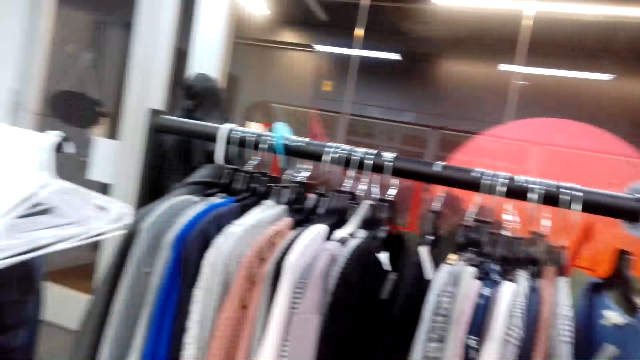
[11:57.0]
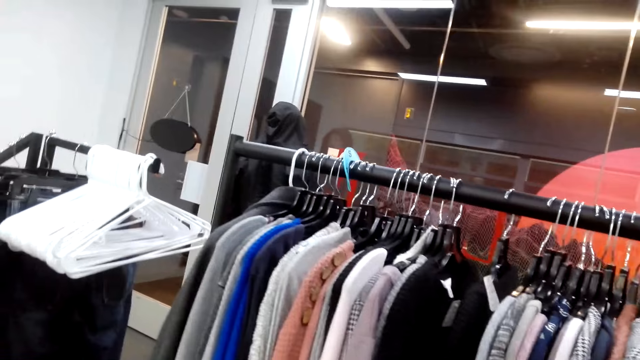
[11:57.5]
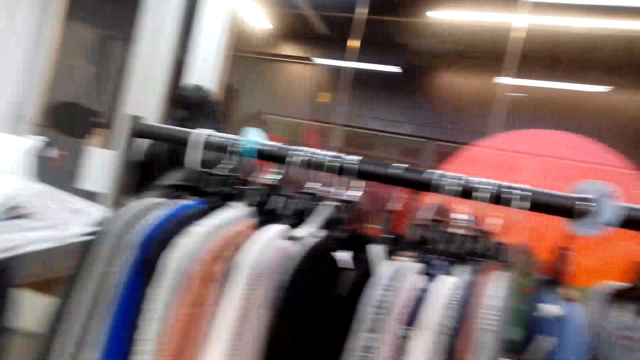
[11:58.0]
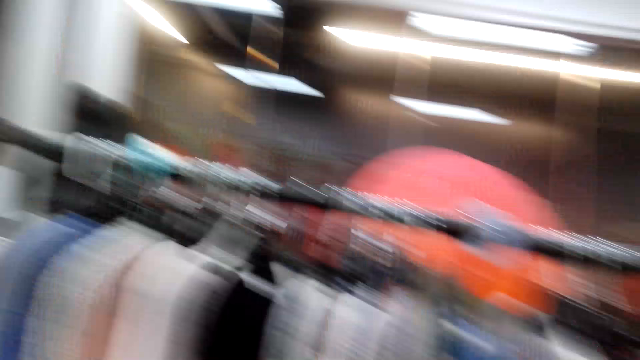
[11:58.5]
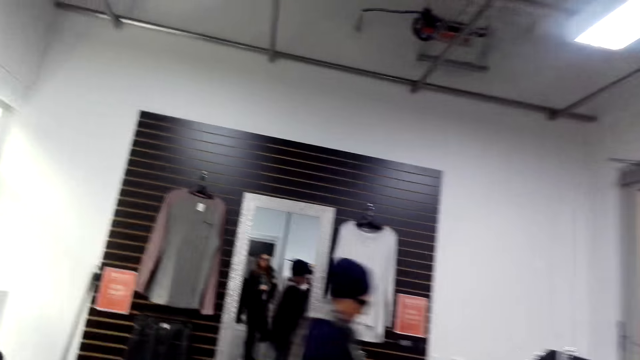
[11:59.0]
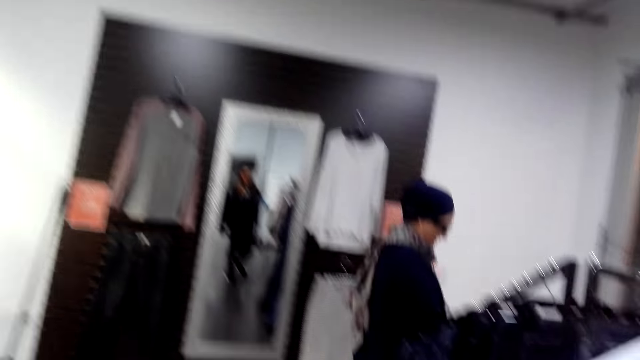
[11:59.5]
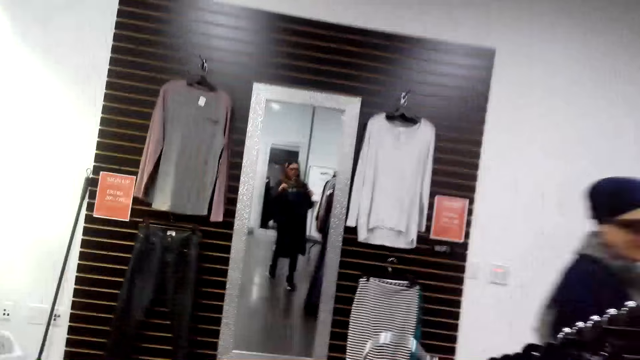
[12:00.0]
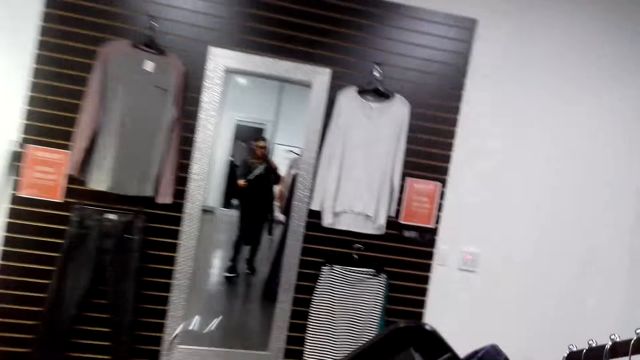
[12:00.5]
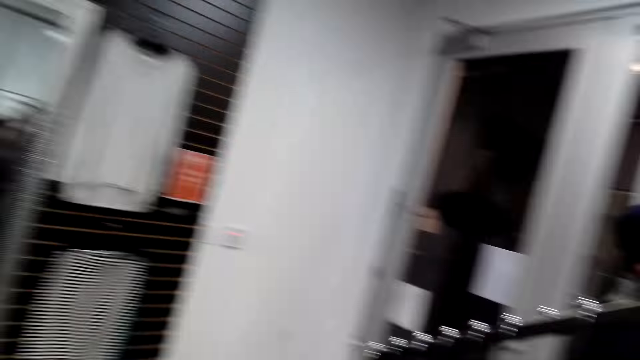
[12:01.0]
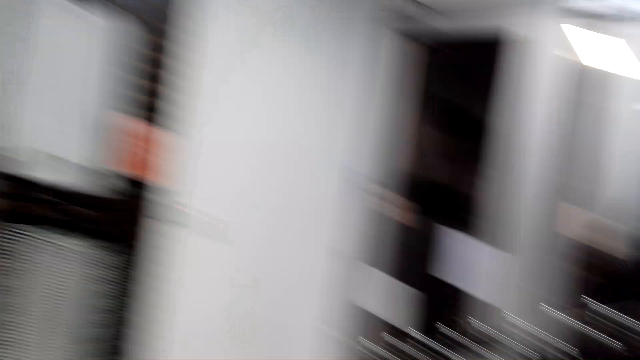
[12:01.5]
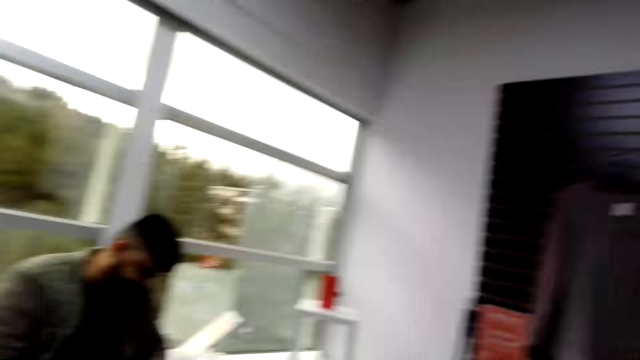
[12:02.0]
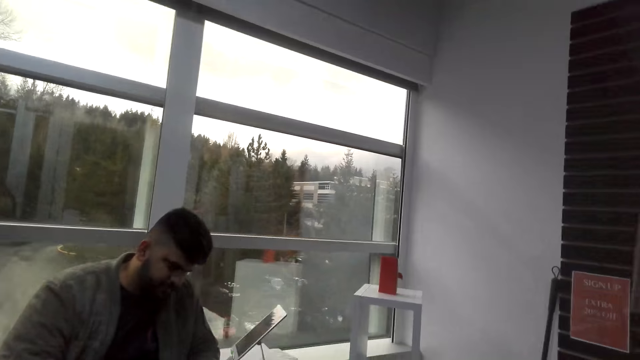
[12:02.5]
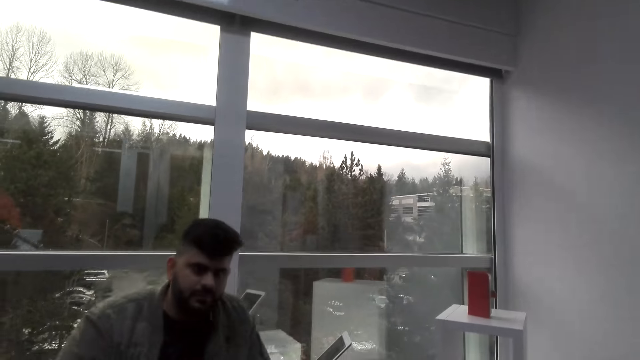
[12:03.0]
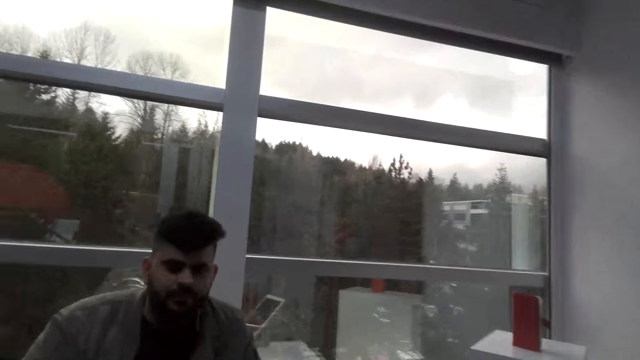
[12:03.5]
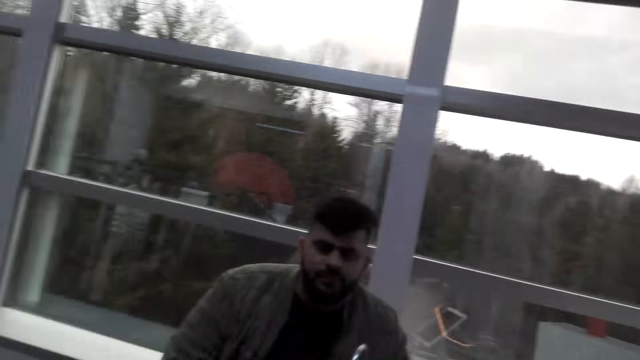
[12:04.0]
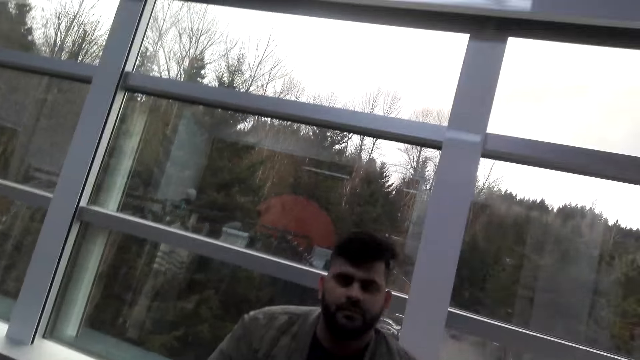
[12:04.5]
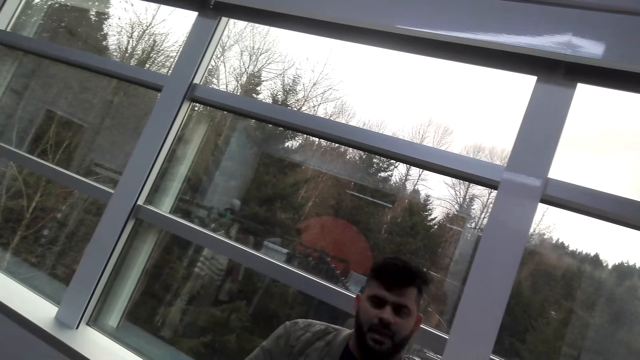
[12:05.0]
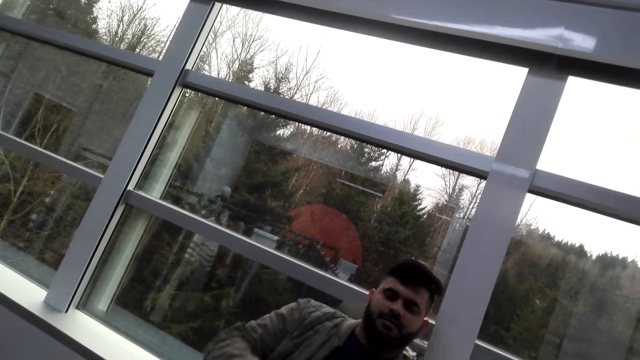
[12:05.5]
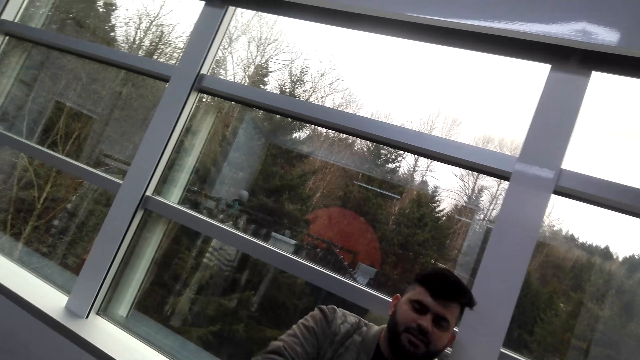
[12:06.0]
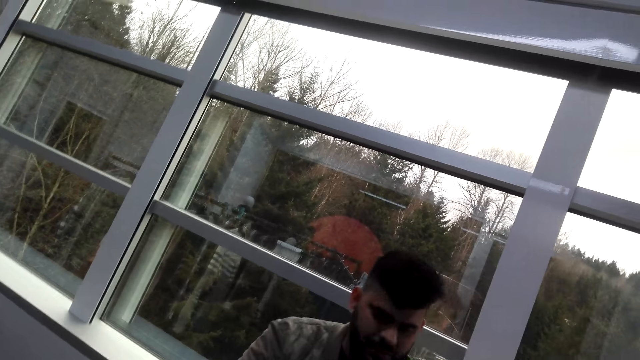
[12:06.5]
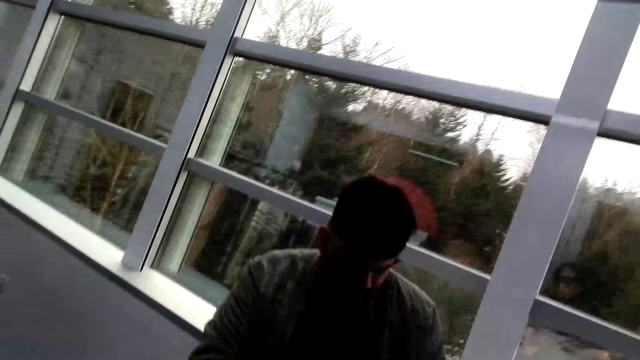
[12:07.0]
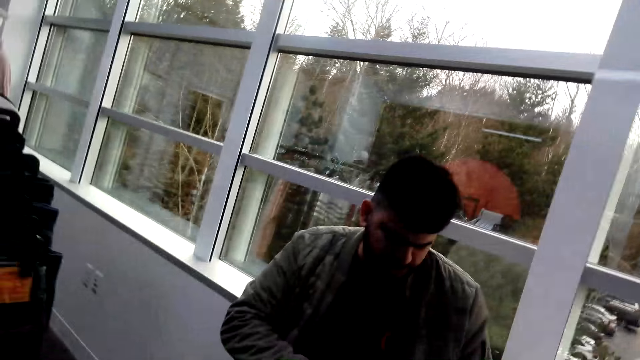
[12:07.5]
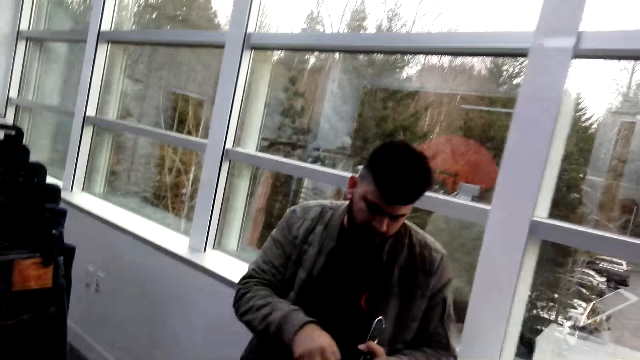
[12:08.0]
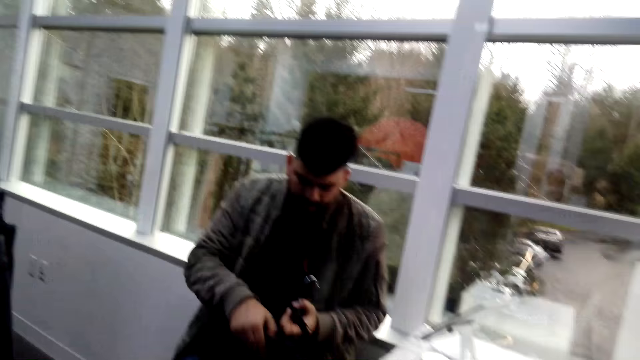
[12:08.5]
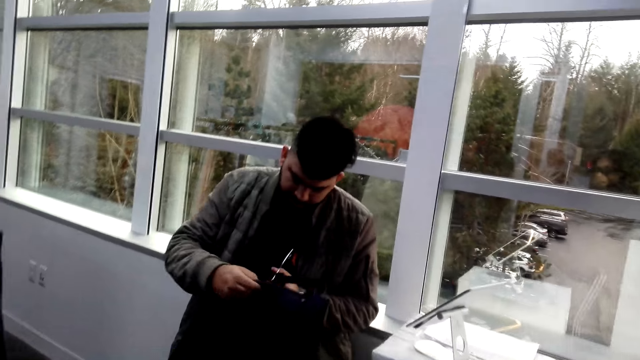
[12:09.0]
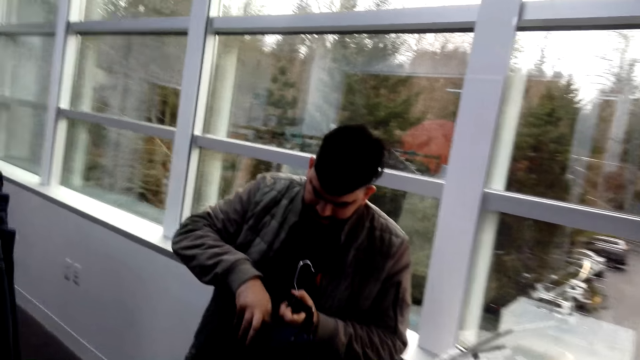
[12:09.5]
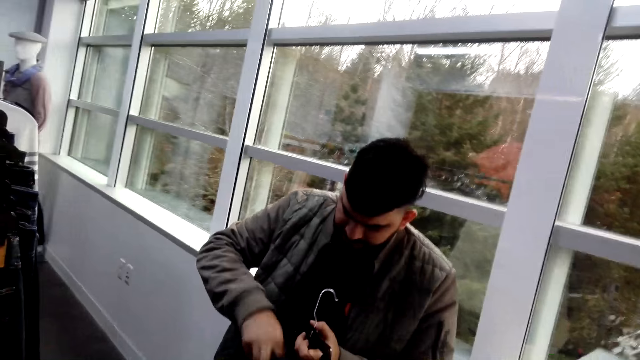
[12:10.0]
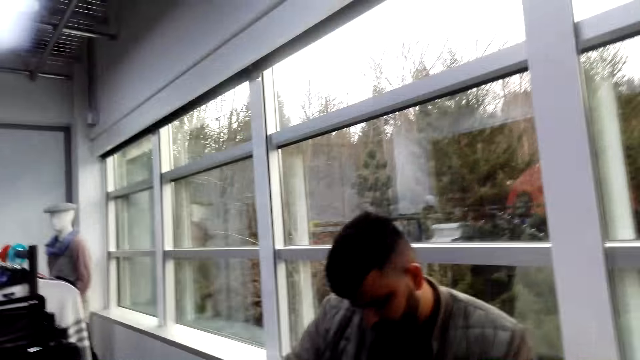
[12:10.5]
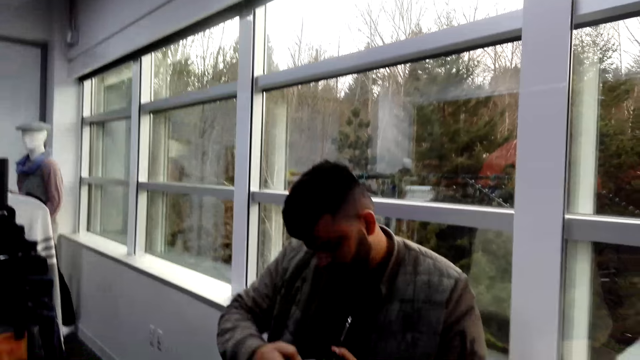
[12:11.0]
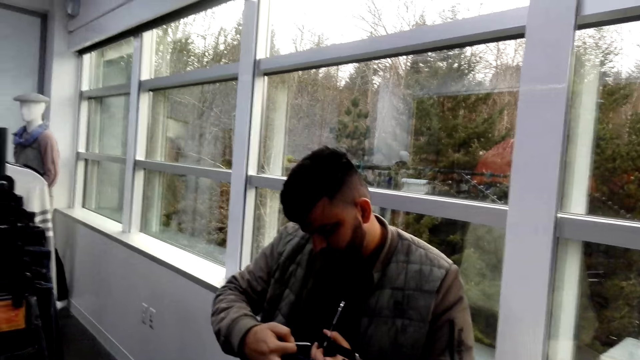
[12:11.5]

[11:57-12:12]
The camera wearer looks at the cloth rack. They look around. A person walks around. The camera wearer walks around, looks in the mirror, looks around, and walks around. They talk to a man. The man talks. The man looks at the jeans trouser.

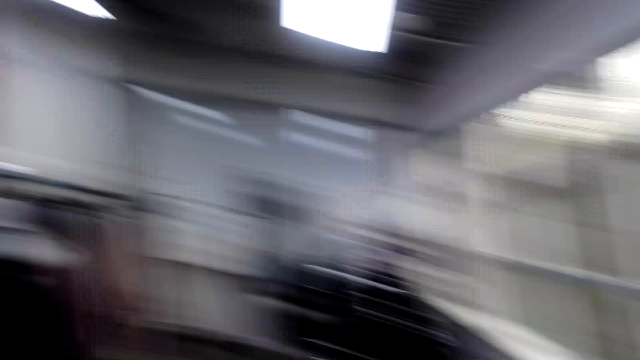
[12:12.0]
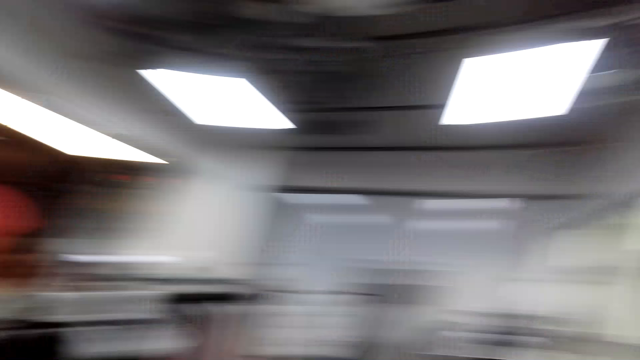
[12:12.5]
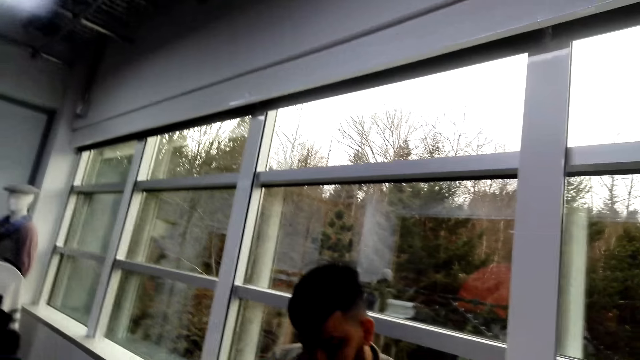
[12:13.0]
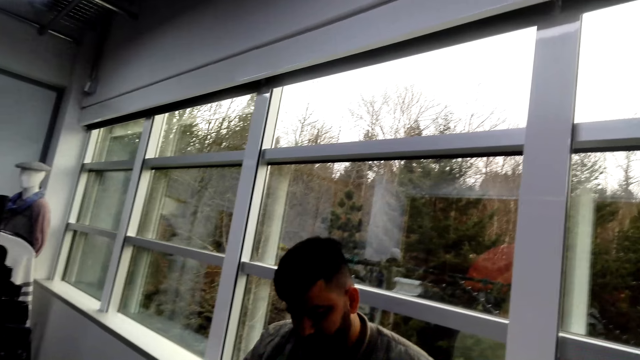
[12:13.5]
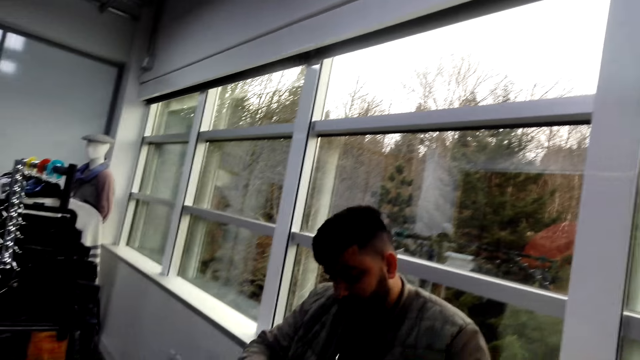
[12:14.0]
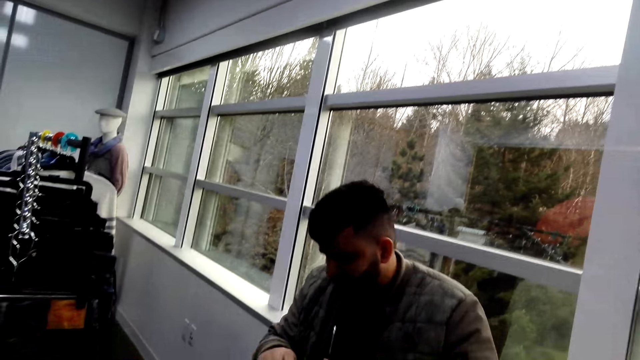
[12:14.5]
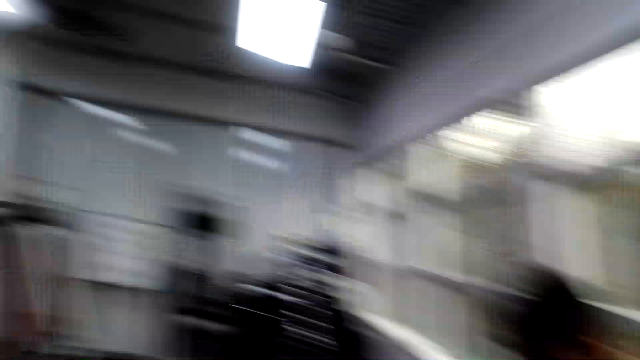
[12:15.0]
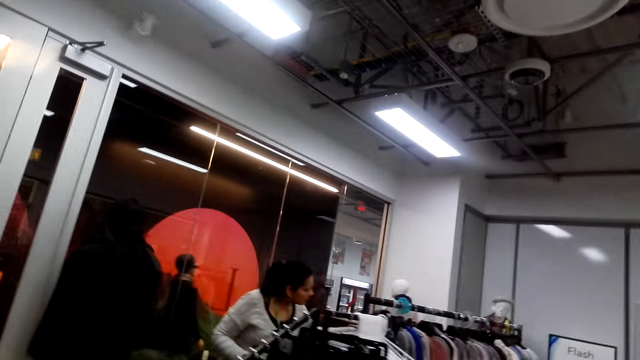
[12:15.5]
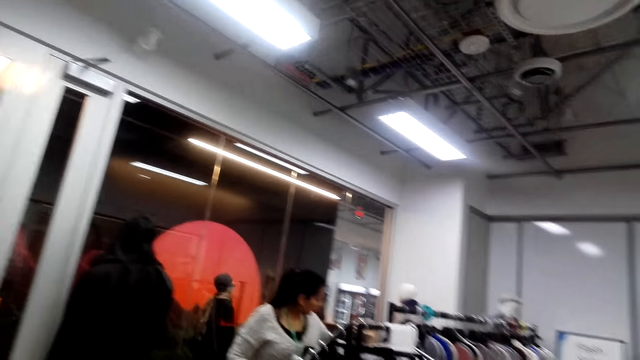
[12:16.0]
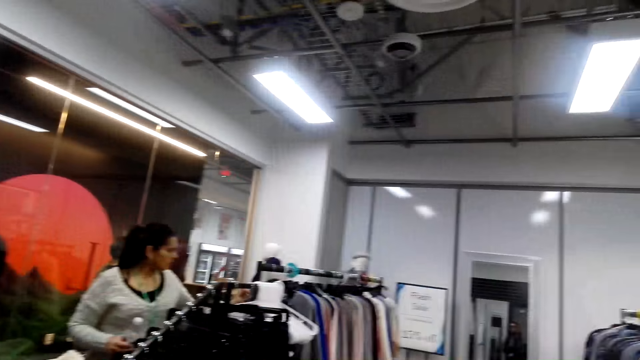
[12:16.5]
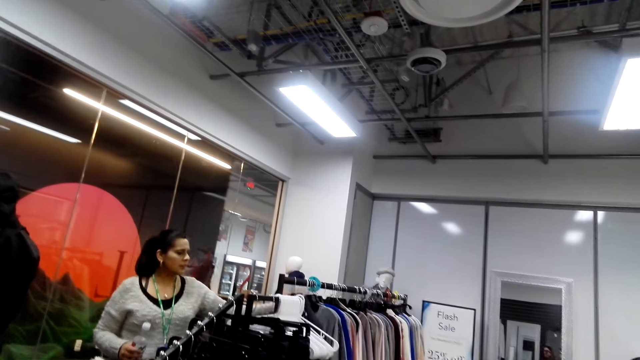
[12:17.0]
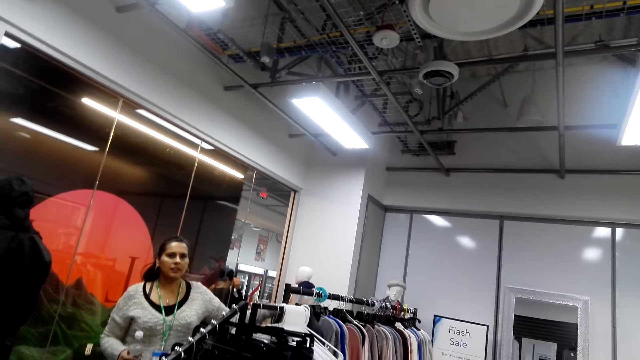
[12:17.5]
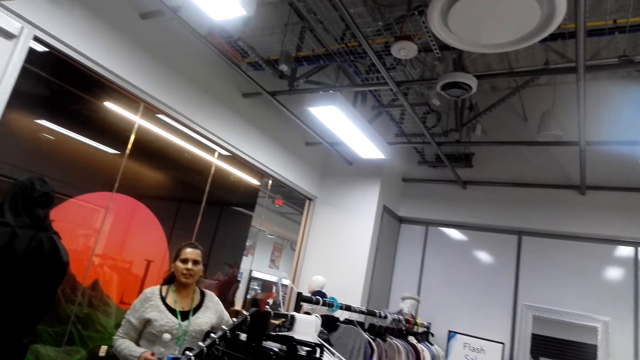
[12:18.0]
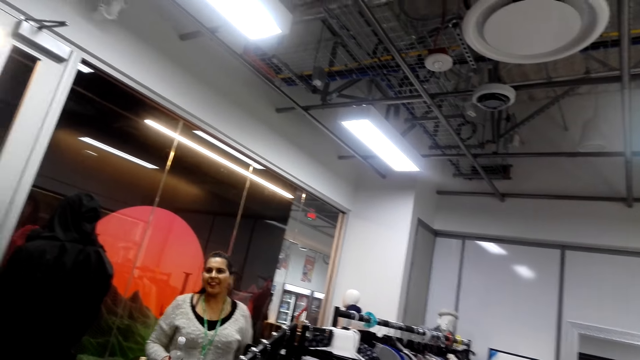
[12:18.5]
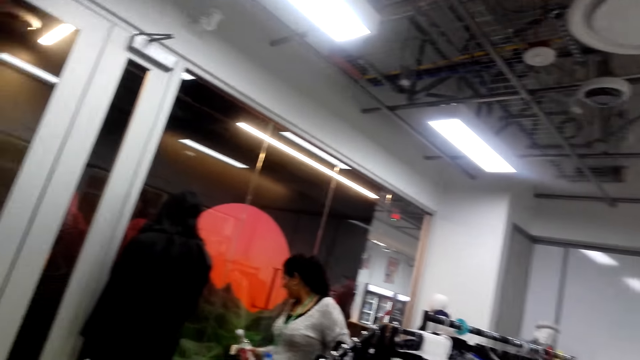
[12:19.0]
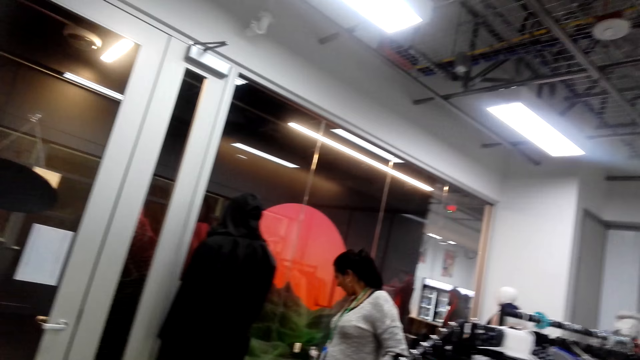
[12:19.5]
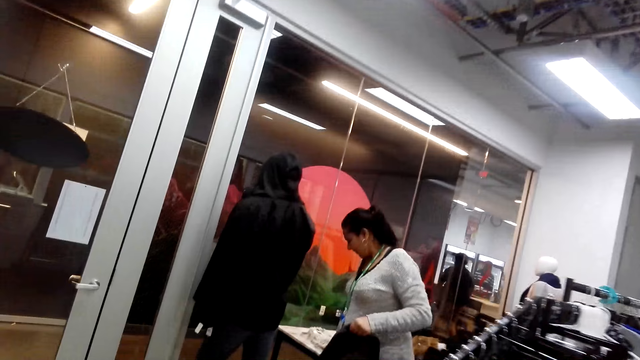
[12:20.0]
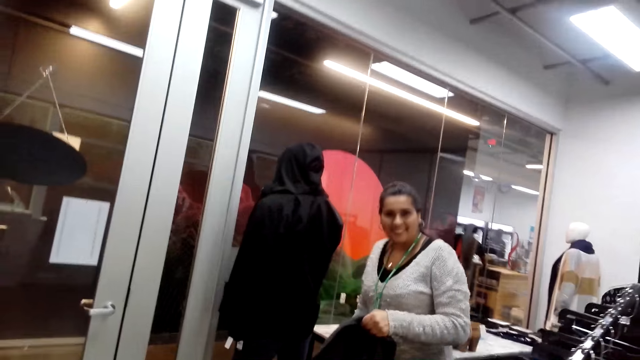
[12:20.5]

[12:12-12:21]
The camera wearer looks around. A person interacts with the camera wearer. Another person looks at clothes on hangers. The camera wearer looks at a lady. The lady puts a hanger on the cloth rack. The other person talks to the camera wearer. The lady places something on the table.
